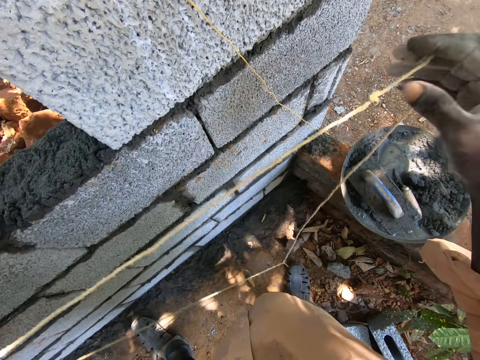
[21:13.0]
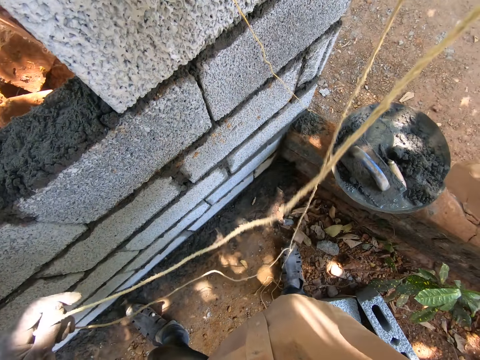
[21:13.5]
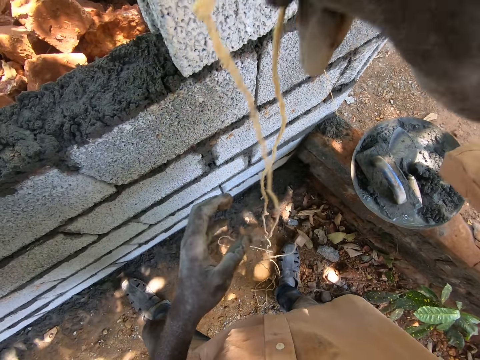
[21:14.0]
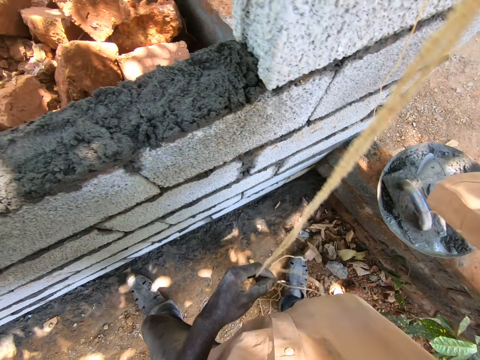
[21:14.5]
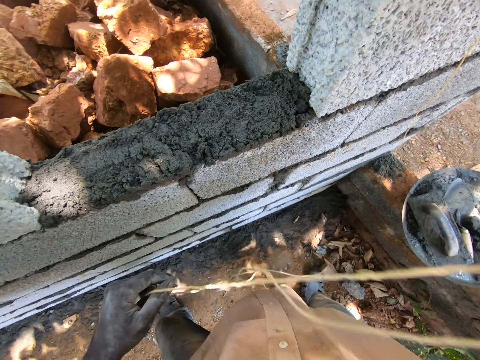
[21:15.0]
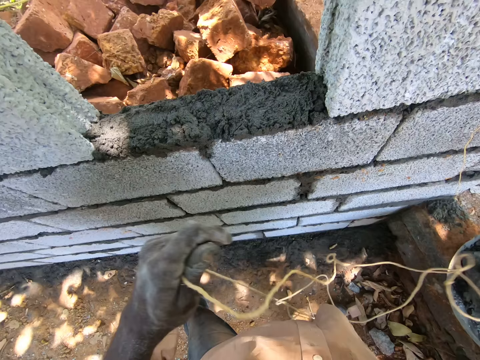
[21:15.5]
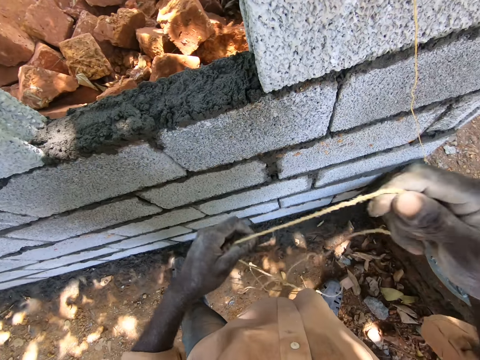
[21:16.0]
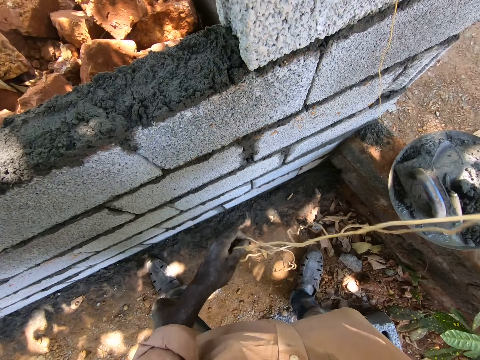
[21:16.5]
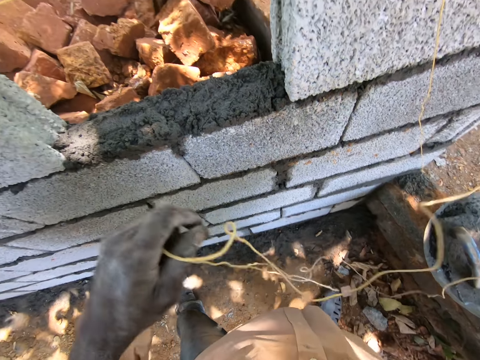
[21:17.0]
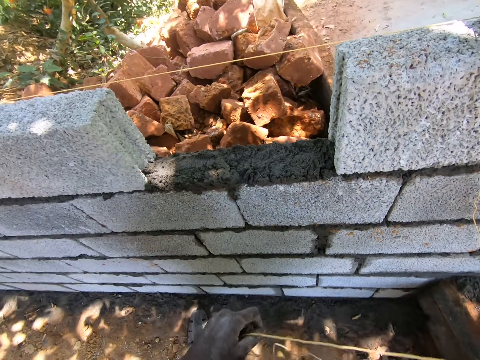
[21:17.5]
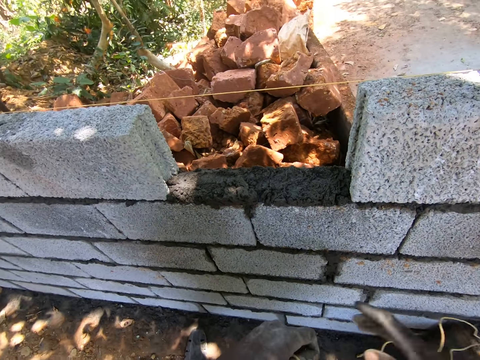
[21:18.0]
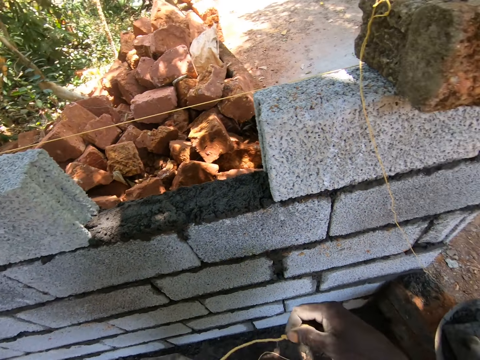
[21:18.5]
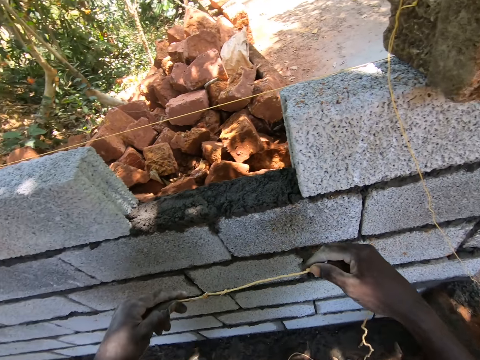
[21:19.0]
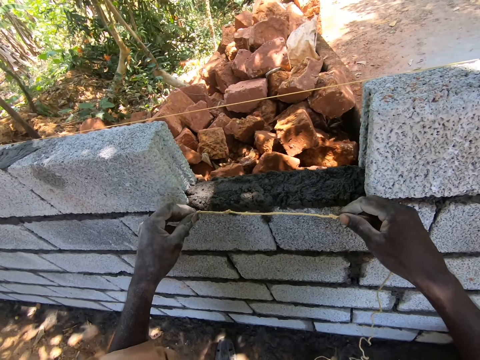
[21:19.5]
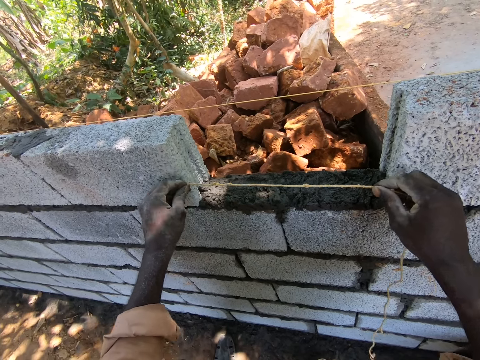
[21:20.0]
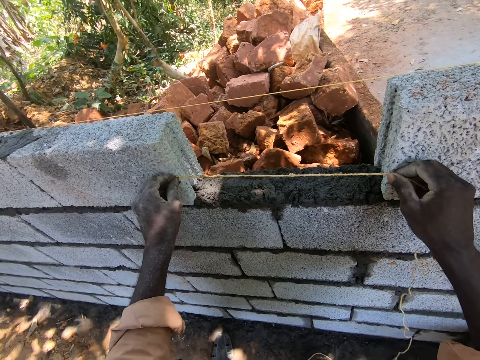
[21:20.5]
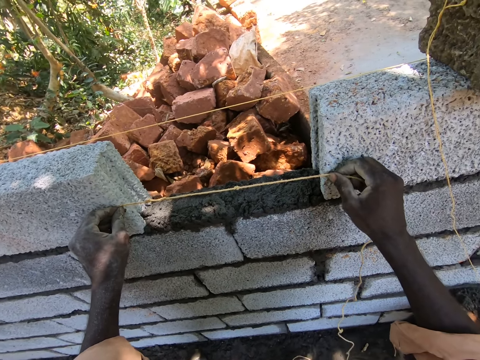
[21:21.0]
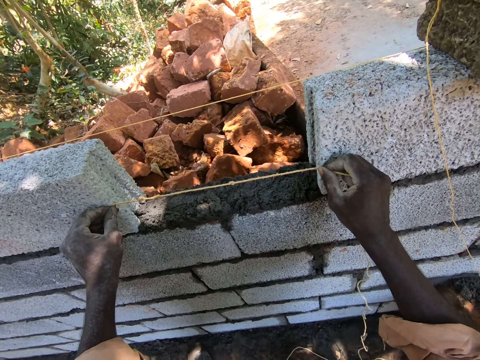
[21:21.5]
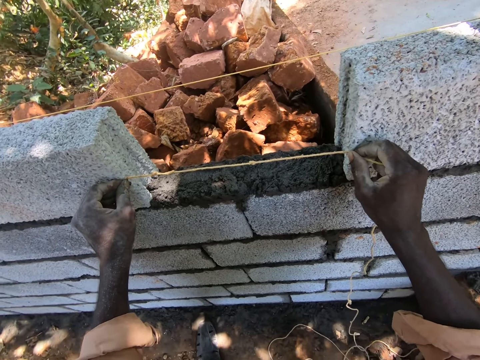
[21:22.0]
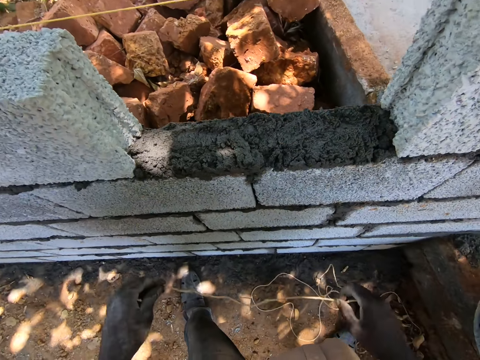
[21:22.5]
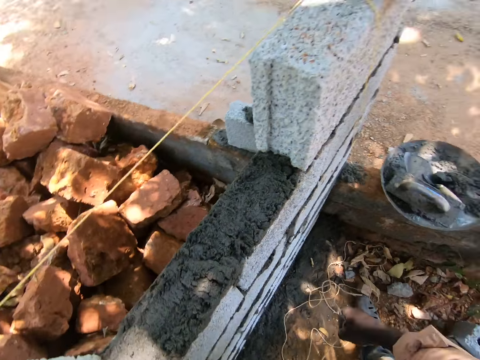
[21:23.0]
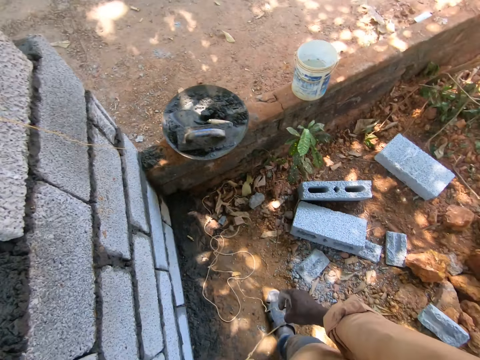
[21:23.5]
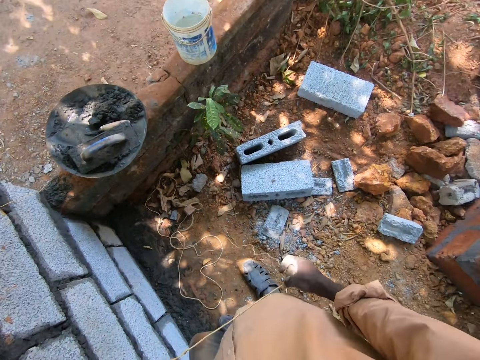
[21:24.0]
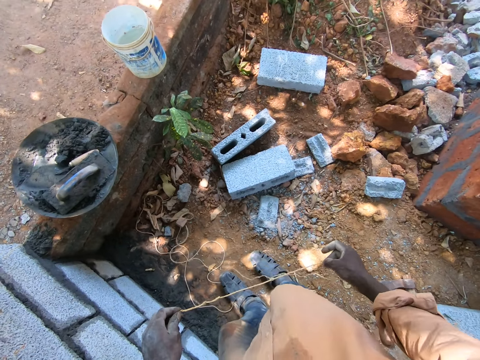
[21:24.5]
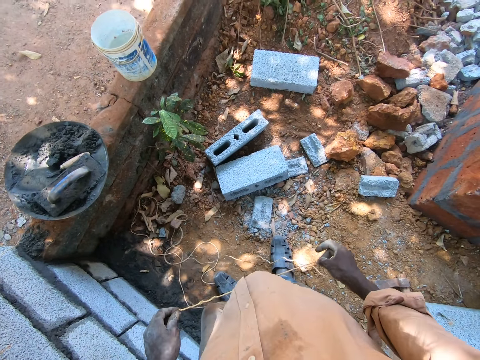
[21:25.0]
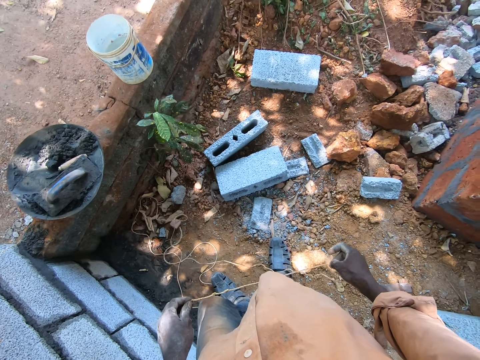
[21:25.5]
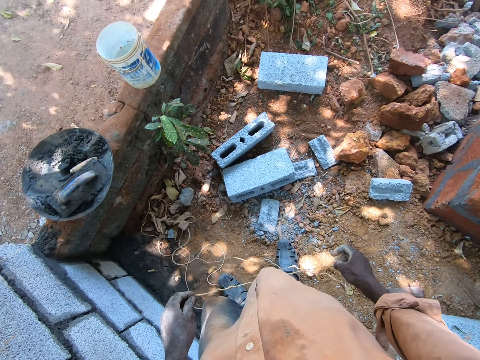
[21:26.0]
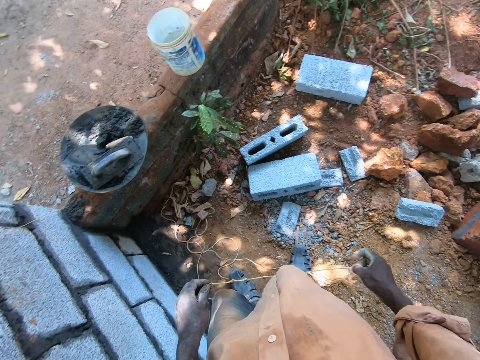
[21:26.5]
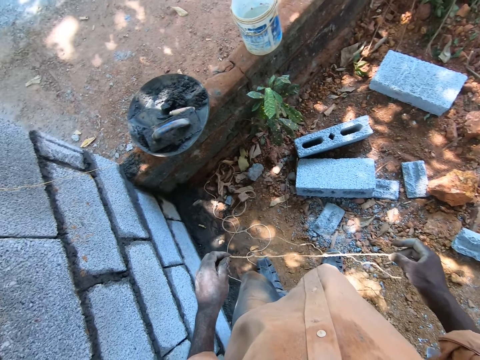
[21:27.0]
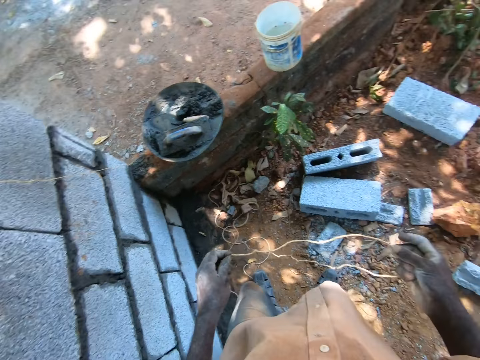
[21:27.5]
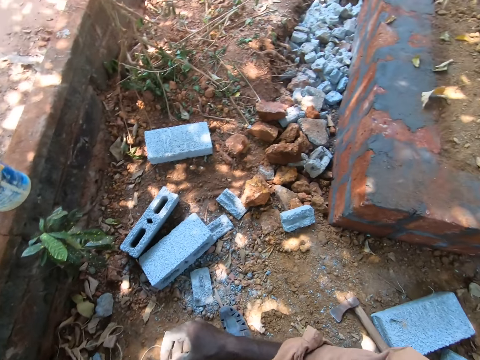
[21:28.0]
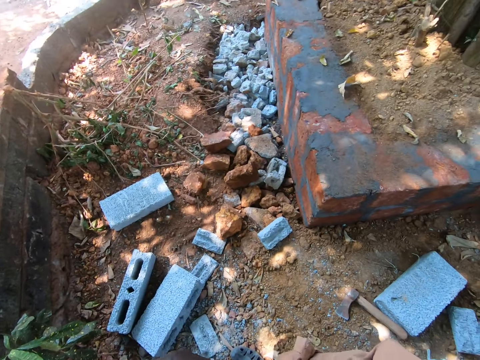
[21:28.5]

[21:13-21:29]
The camera wearer straightens a string or rope. They measure distance with the string. They look around. They hold the rope.

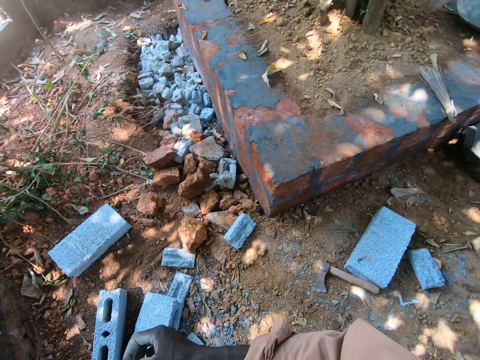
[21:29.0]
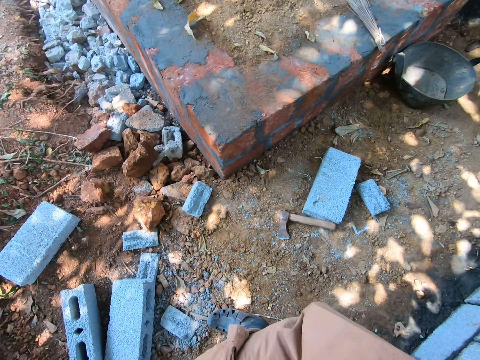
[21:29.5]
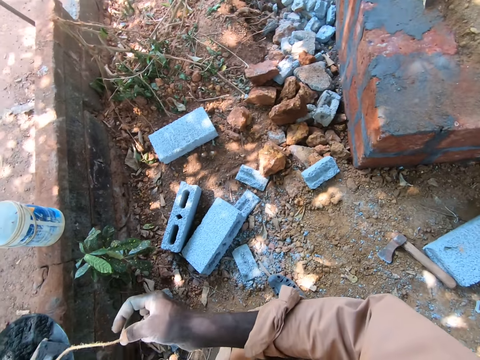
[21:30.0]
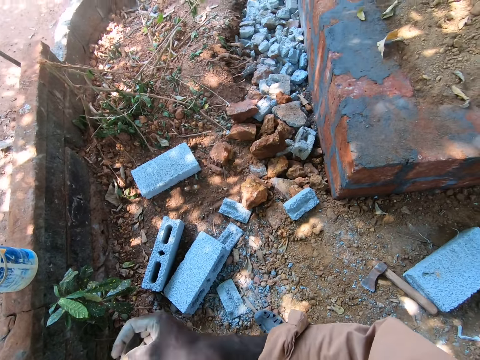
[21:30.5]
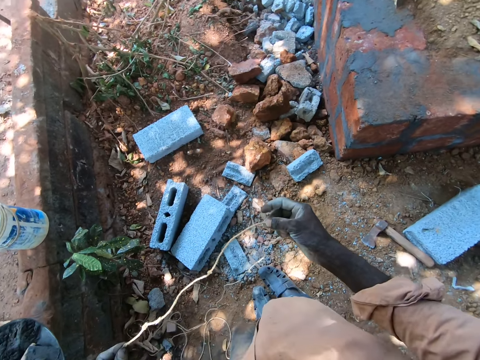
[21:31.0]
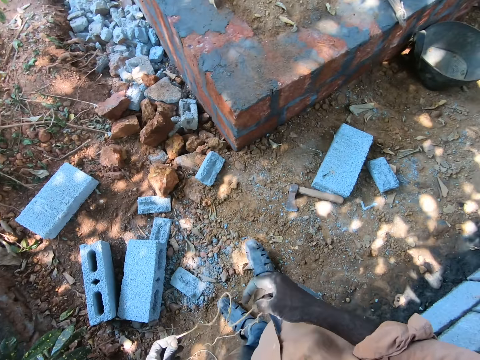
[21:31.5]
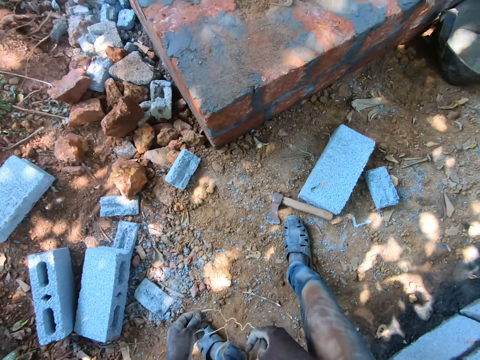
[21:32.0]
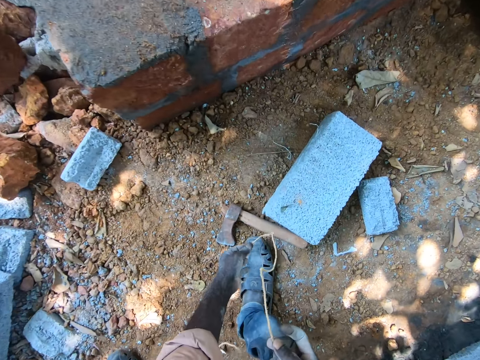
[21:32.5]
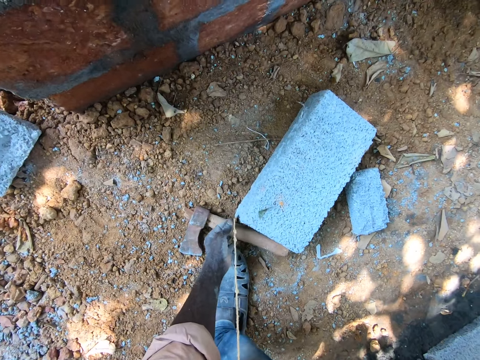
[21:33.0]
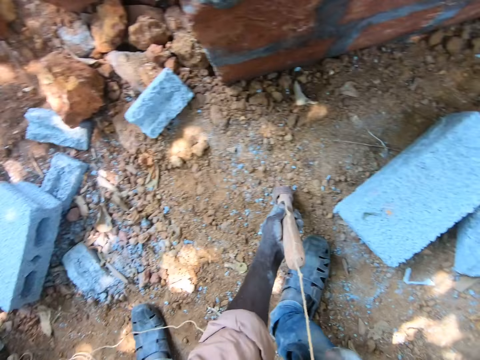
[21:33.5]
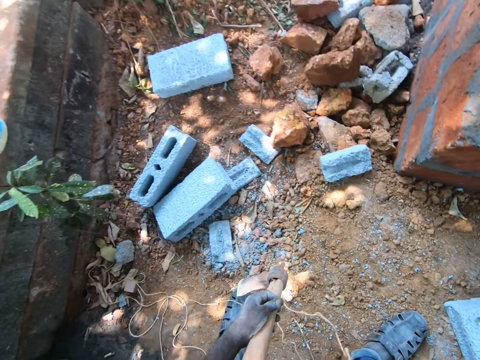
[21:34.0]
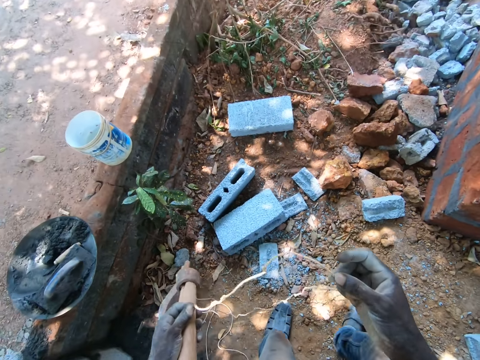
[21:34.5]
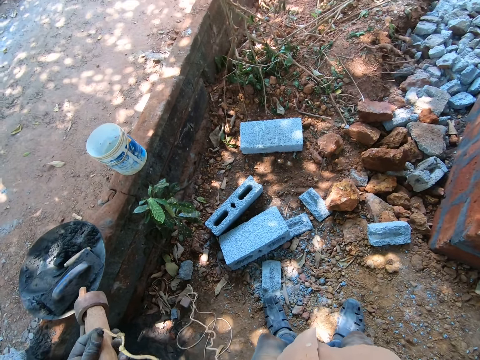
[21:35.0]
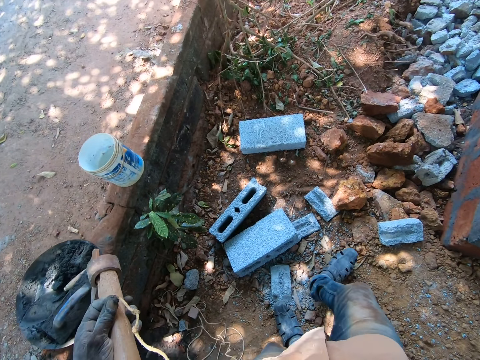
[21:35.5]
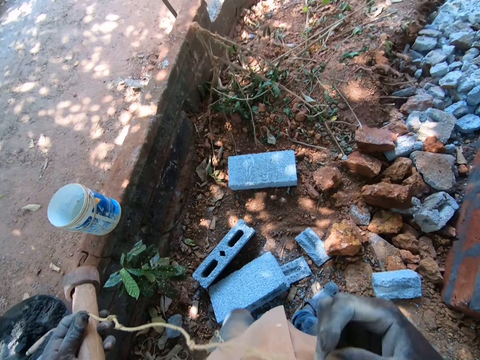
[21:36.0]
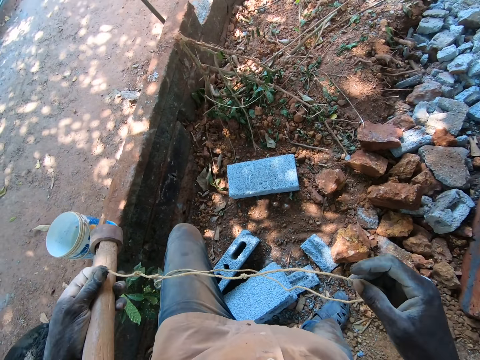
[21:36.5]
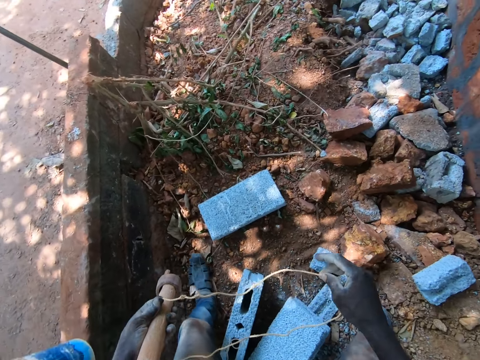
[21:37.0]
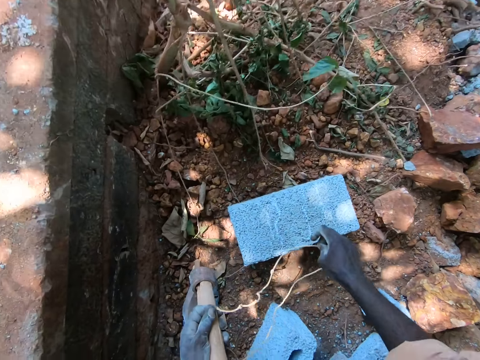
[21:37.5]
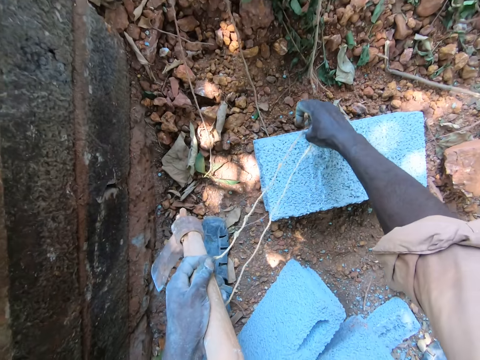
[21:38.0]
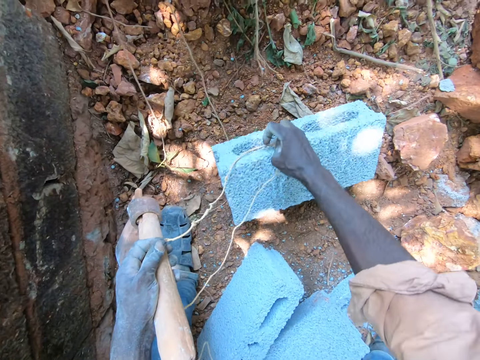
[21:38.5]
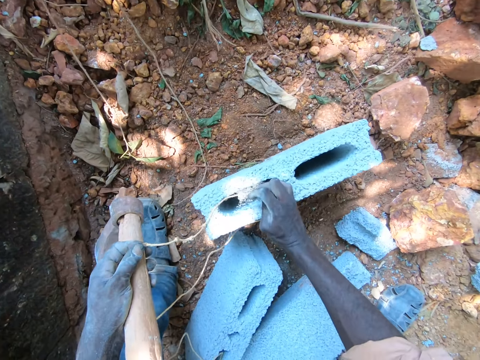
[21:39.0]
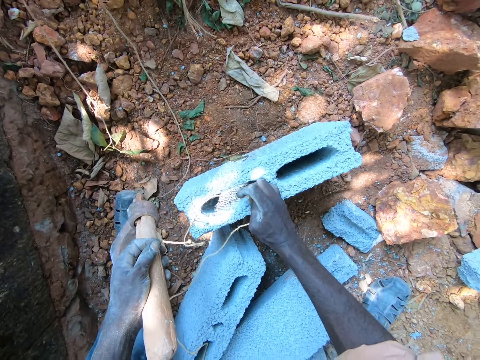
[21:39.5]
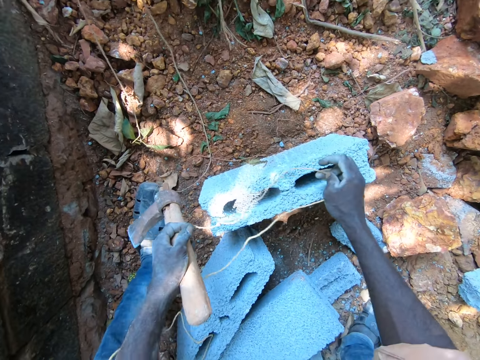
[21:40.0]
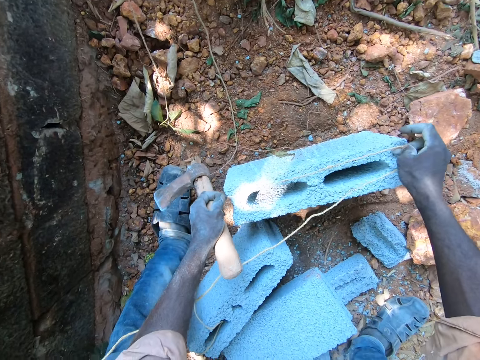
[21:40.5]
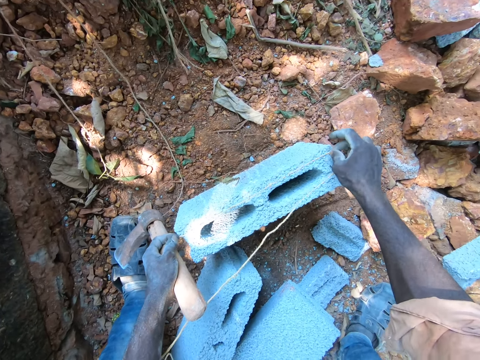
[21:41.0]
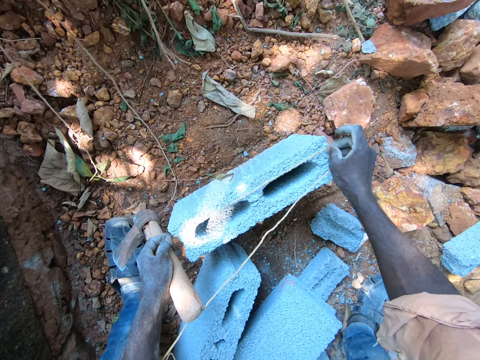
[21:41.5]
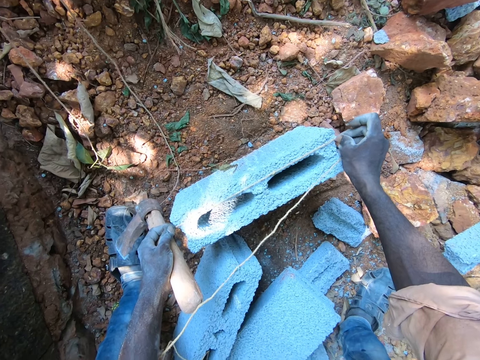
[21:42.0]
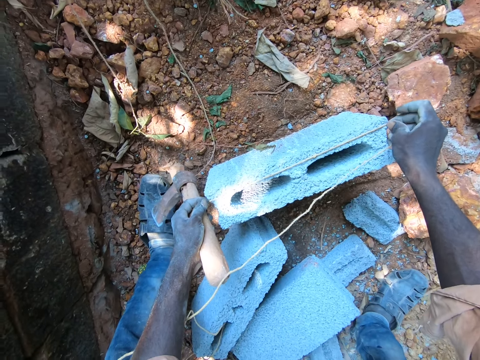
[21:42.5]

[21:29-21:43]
The camera wearer picks up an axe. They walk around. They turn over a brick. They measure distance with a string.
